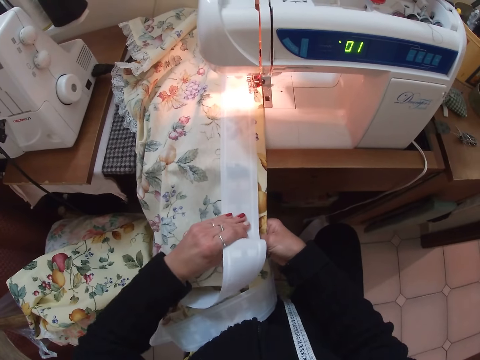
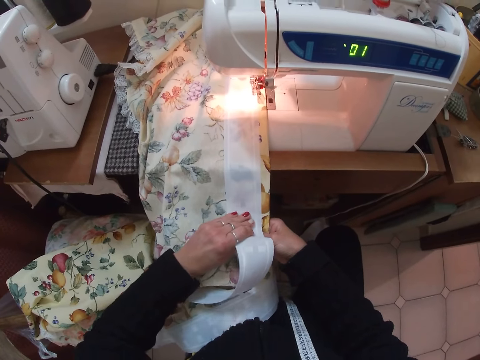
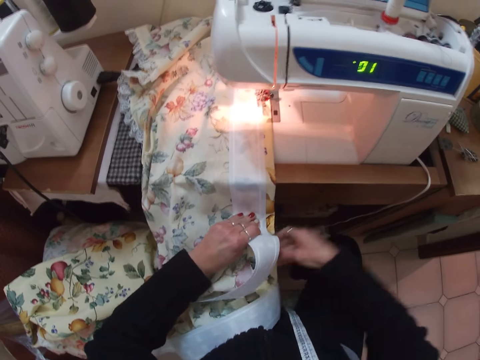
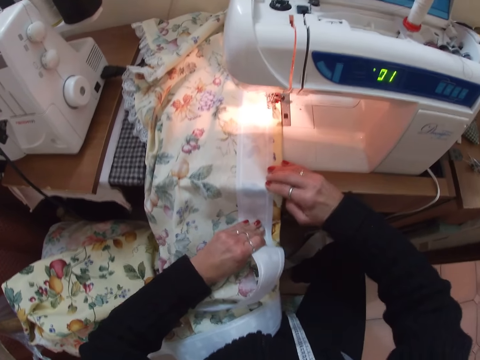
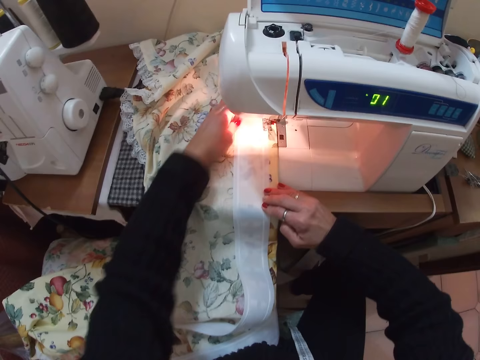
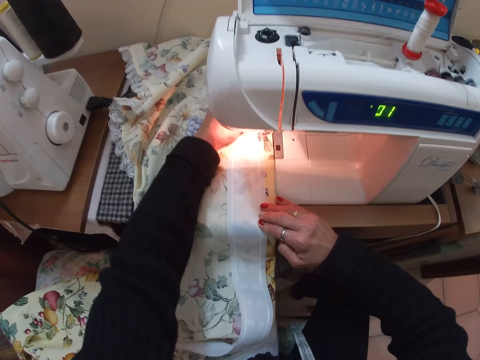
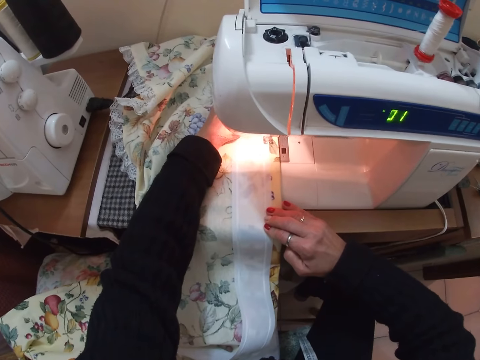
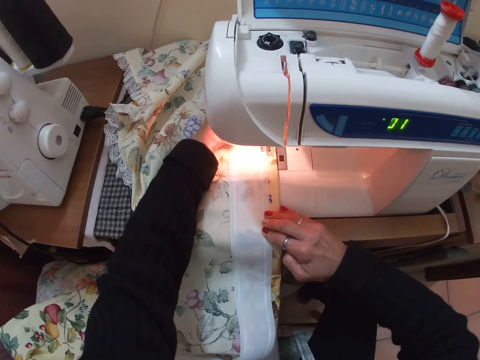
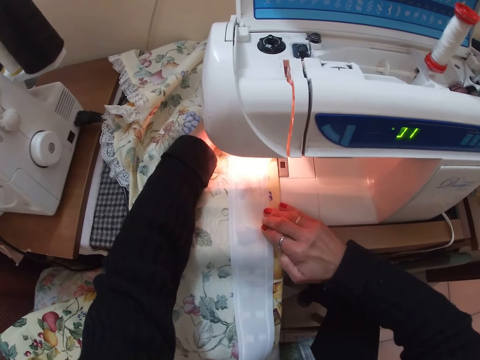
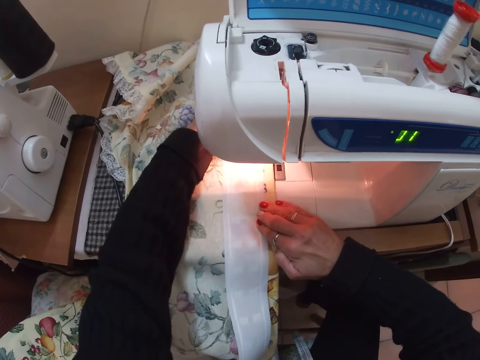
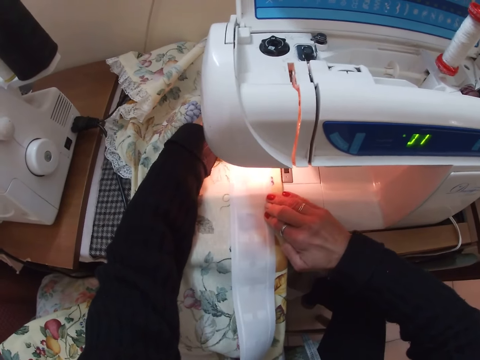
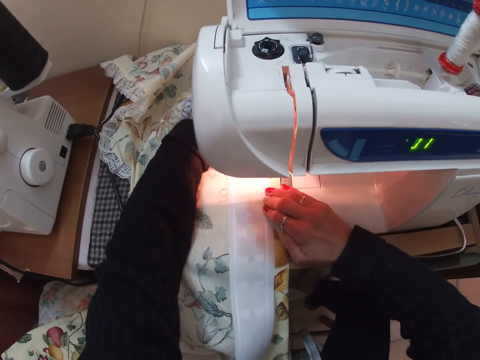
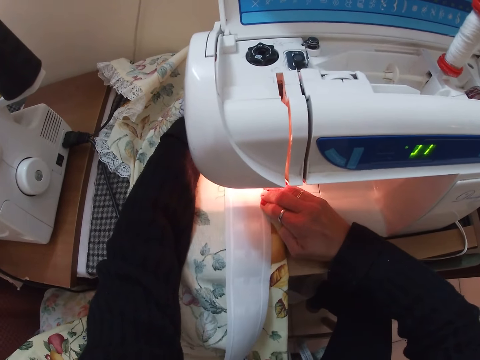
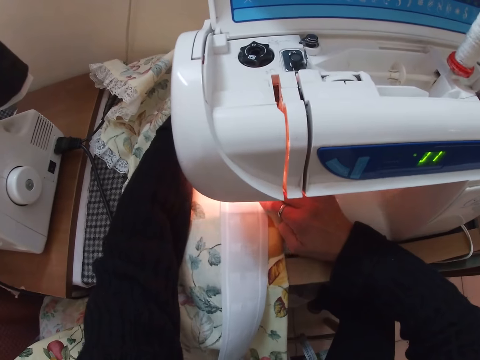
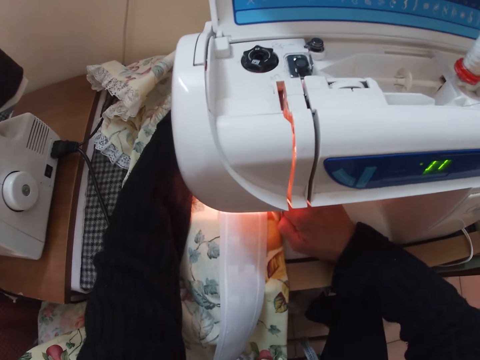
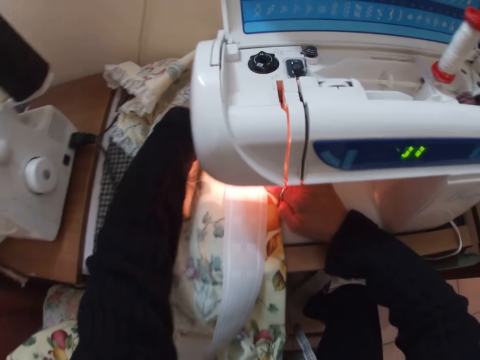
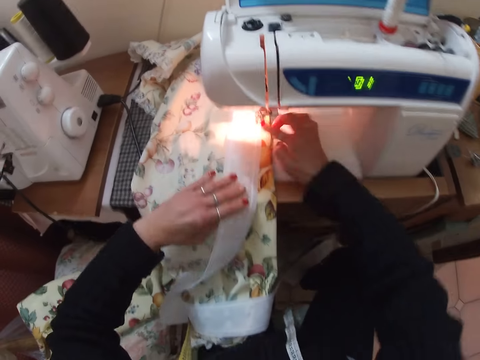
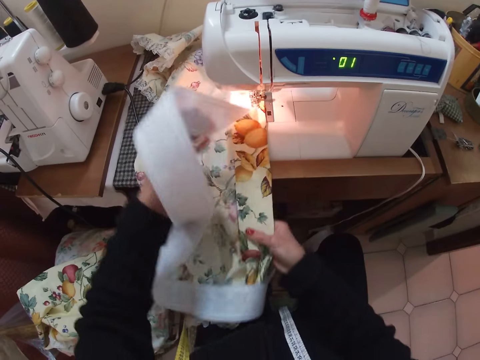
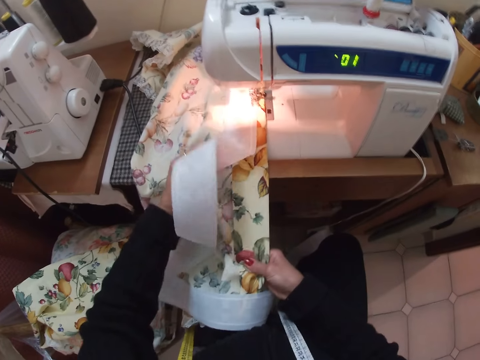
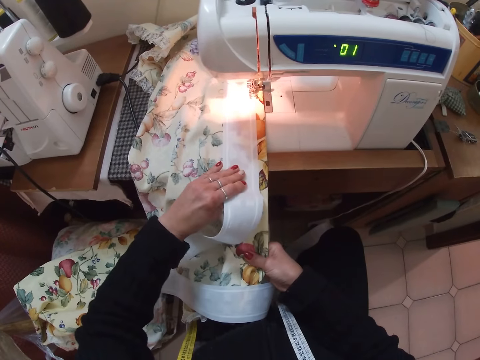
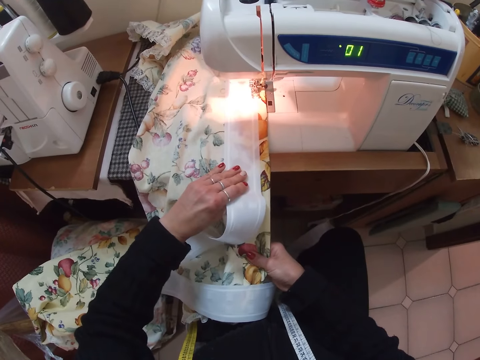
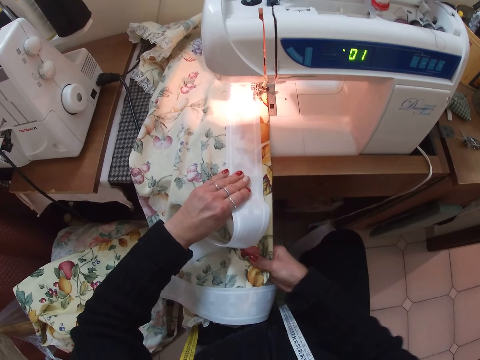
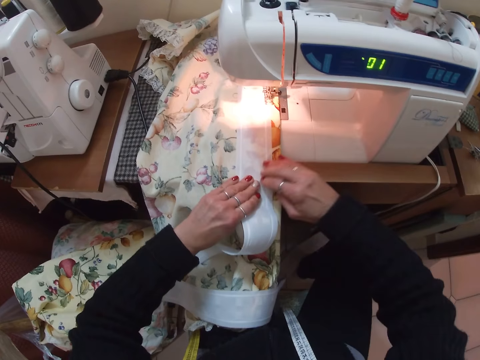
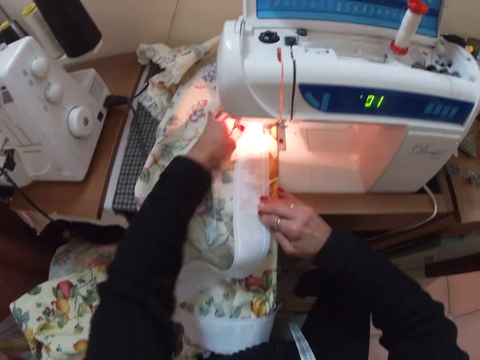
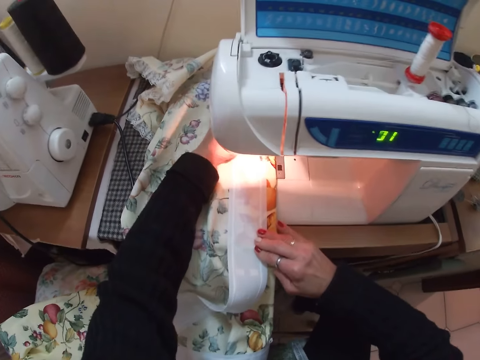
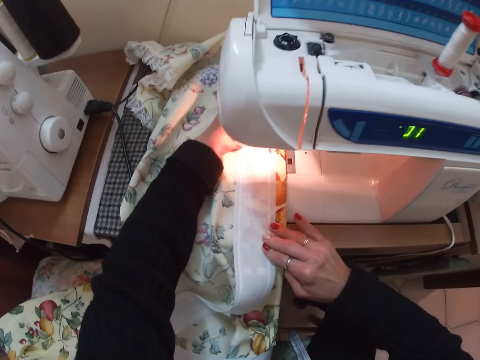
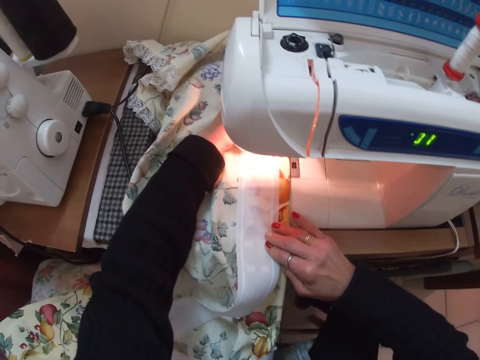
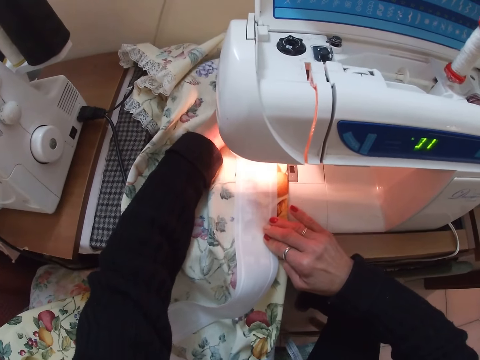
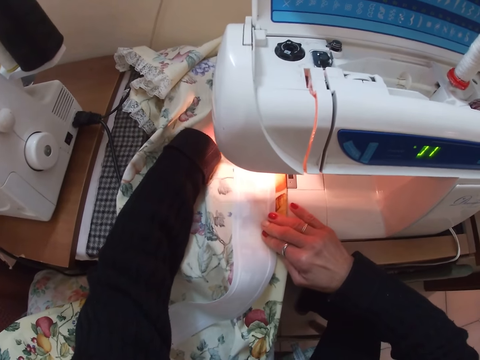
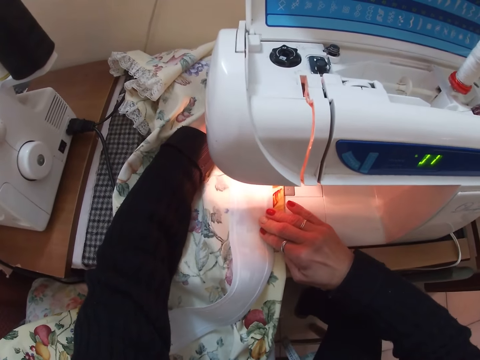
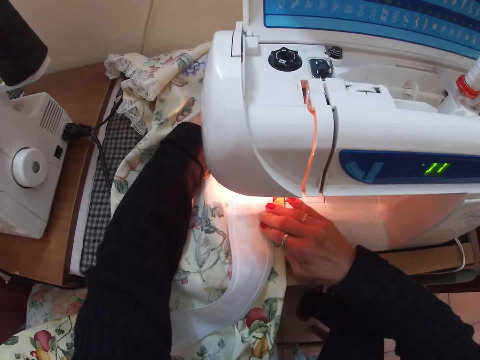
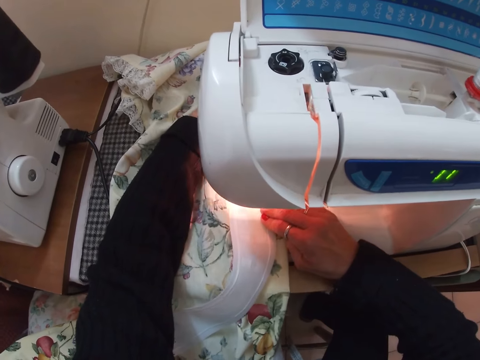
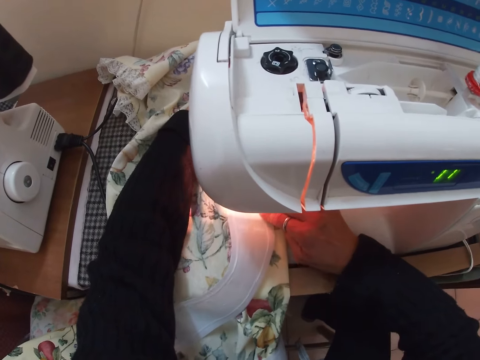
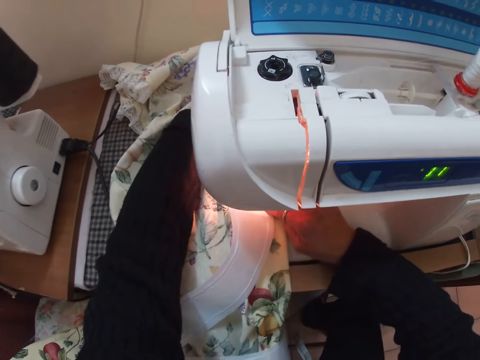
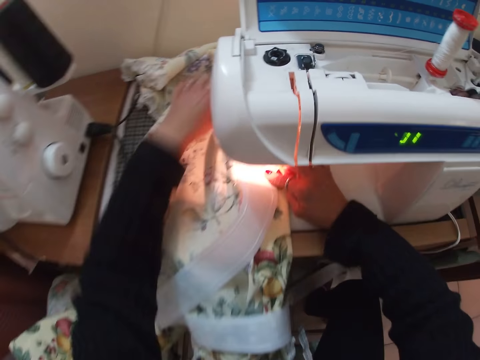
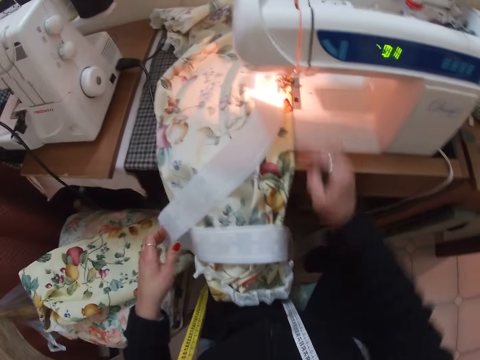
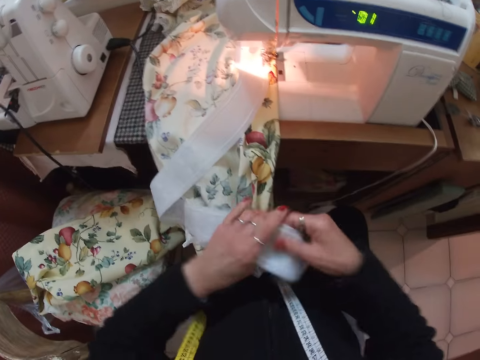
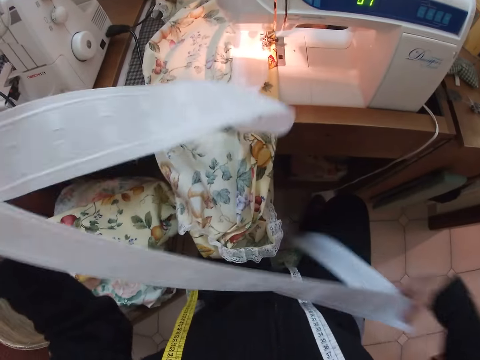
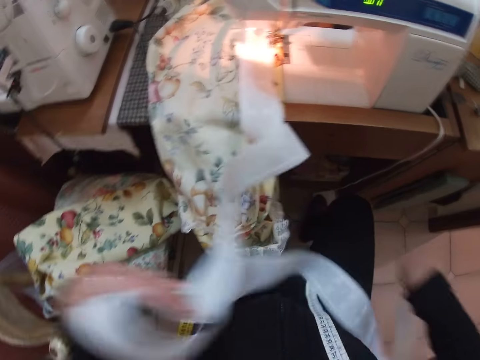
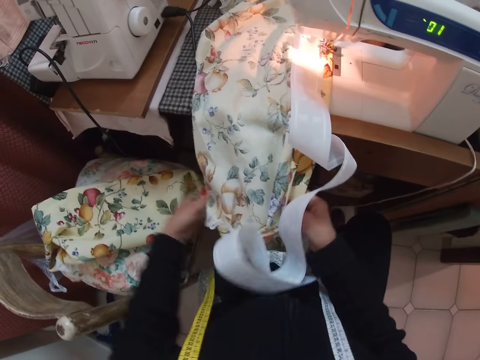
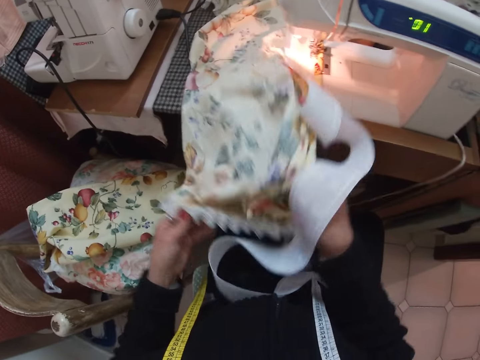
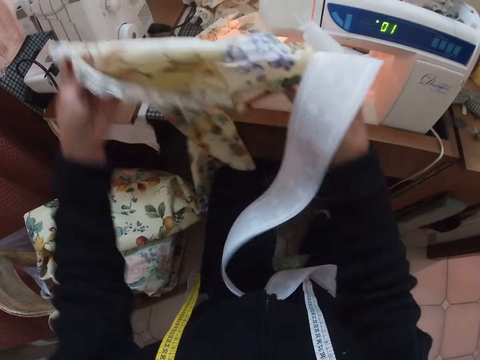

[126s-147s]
The camera wearer sews the pieces of cloth together with the sewing machine. She lifts a piece of cloth. She aligns the white piece of cloth on the larger piece of cloth. She sews the pieces of cloth together with the sewing machine. She straightens the white piece of cloth with both her hands. She lifts a piece of cloth. She adjusts the cloth. She straightens the larger piece of cloth with both her hands.

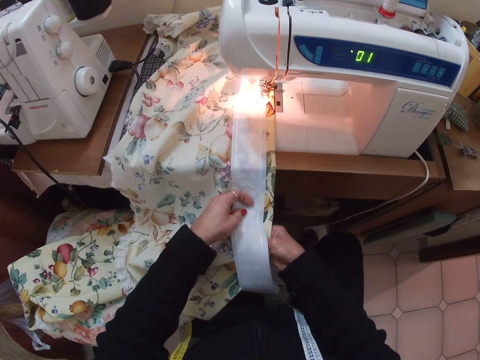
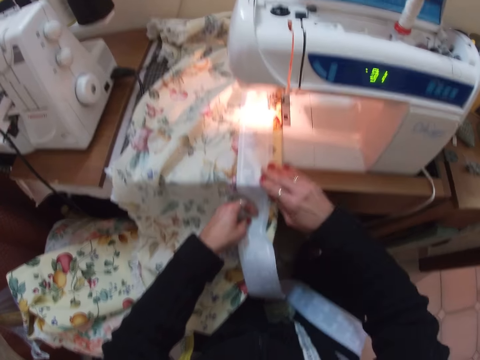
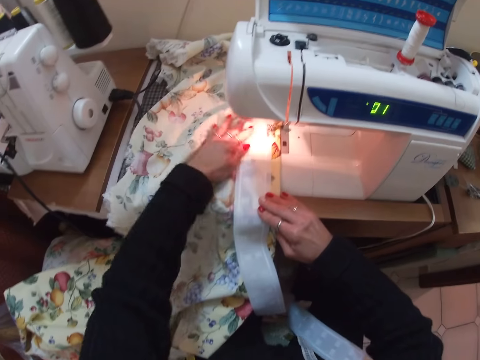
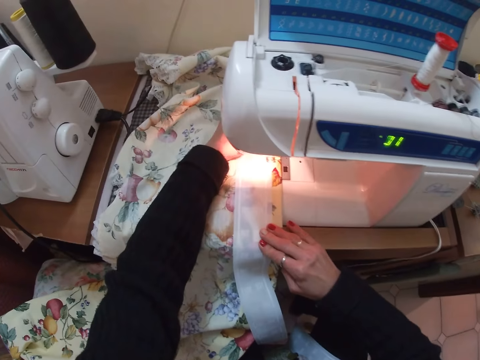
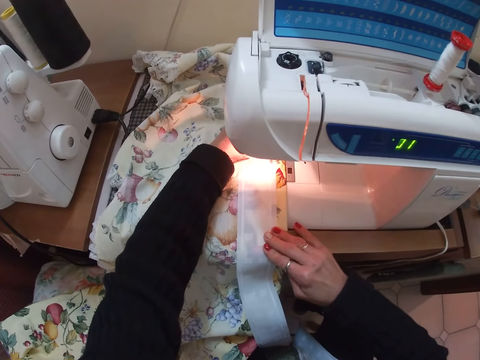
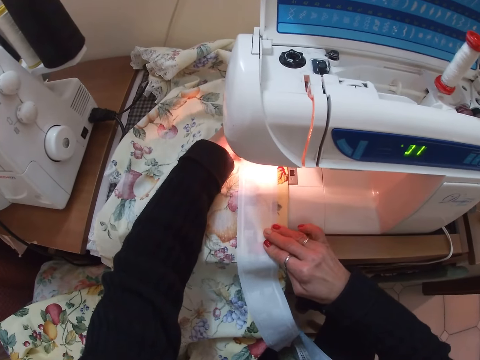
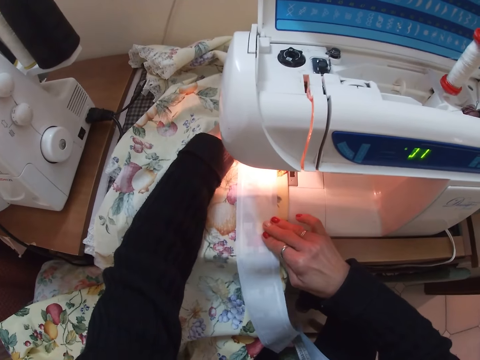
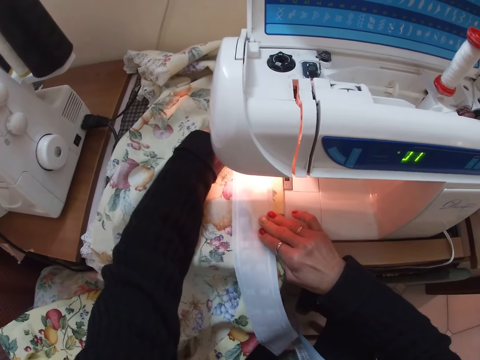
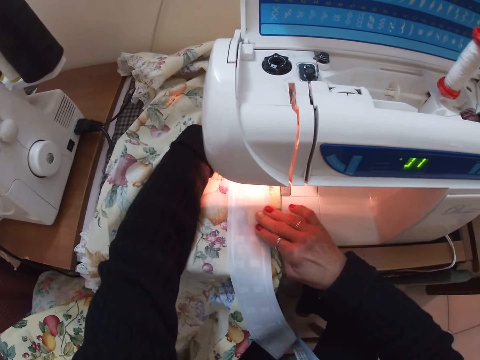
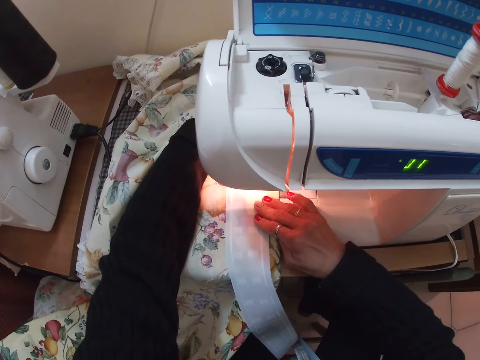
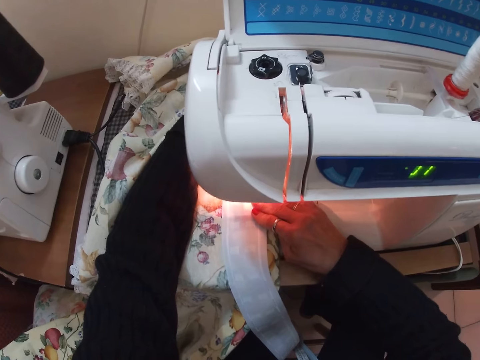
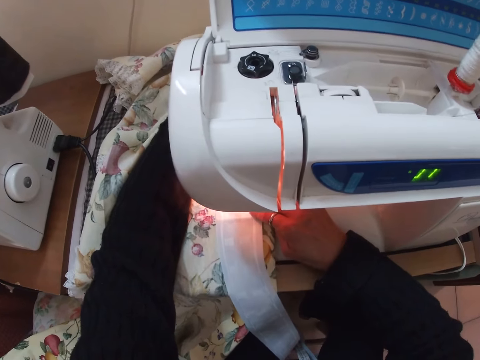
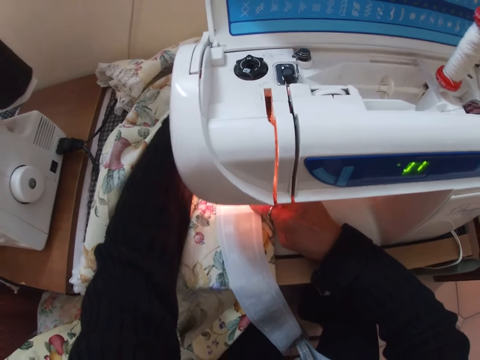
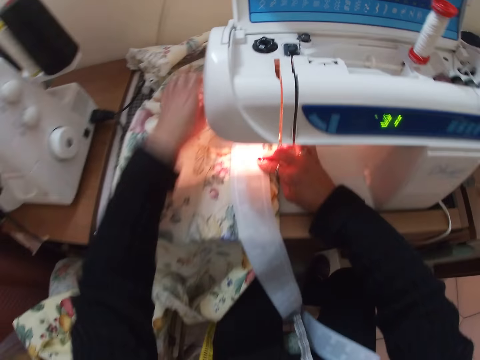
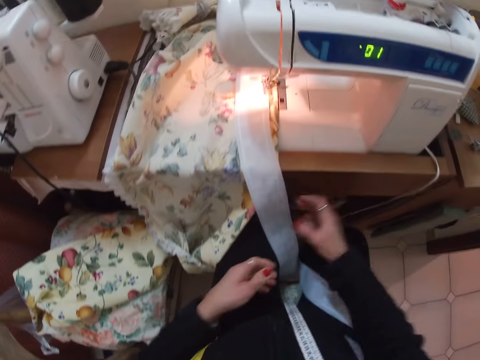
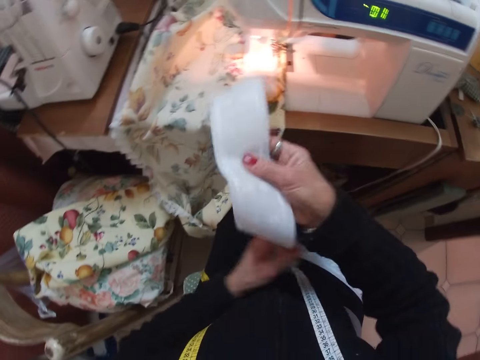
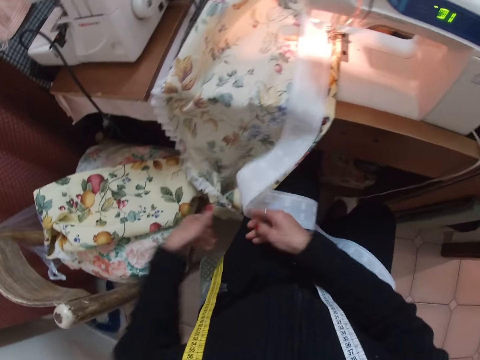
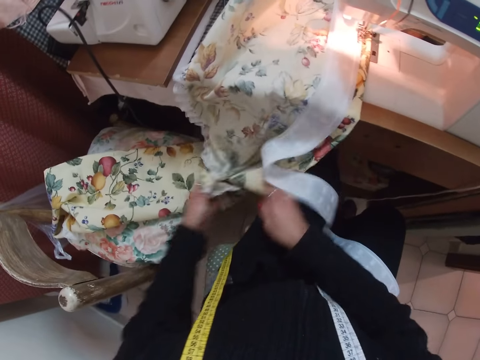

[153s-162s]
The camera wearer aligns the cloths together. She sews the pieces of cloth together with the sewing machine. She straightens the white piece of cloth with both her hands. She adjusts the cloth.
